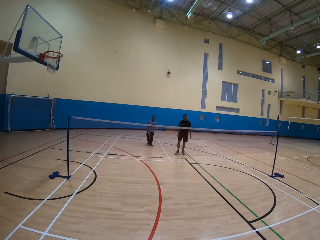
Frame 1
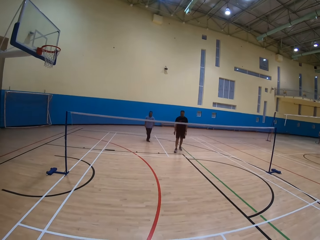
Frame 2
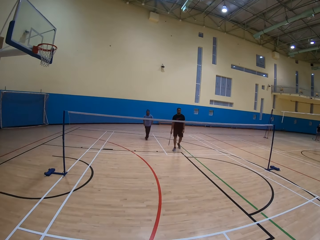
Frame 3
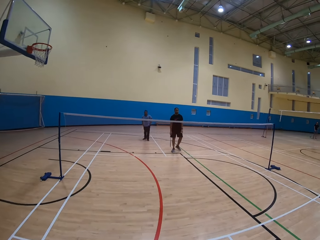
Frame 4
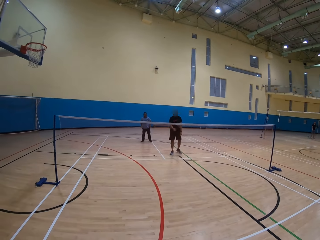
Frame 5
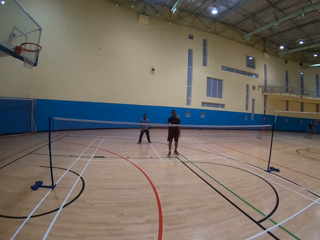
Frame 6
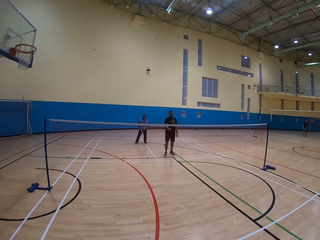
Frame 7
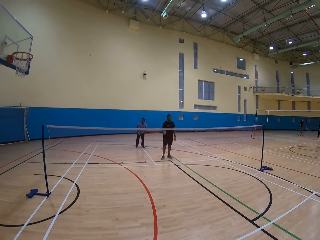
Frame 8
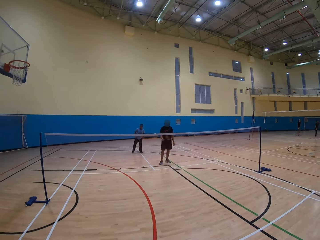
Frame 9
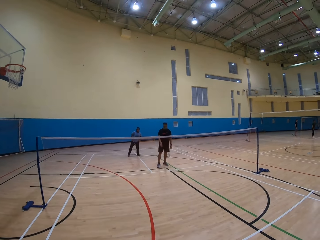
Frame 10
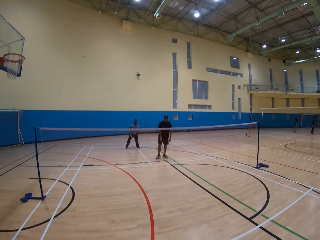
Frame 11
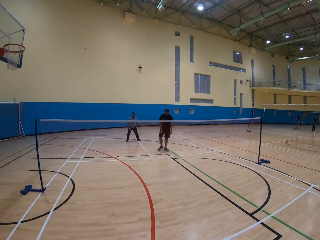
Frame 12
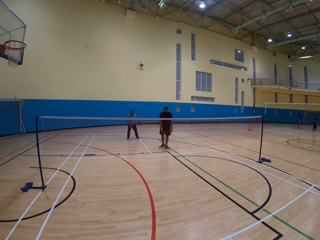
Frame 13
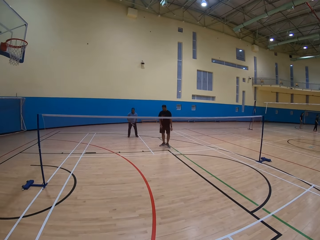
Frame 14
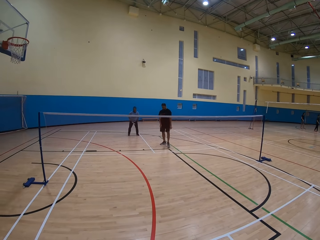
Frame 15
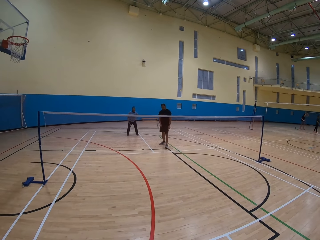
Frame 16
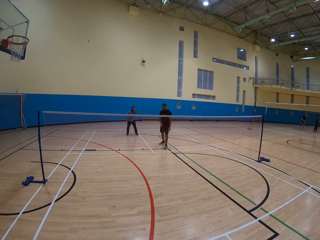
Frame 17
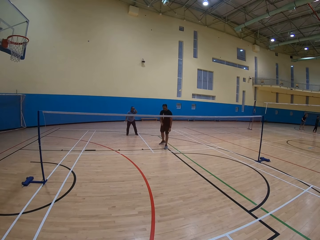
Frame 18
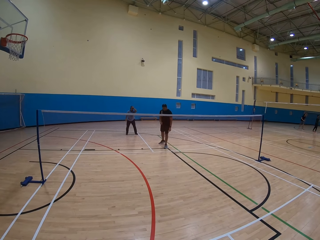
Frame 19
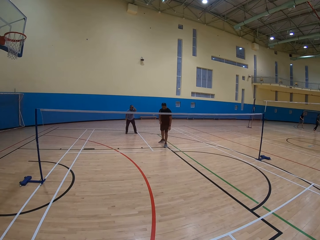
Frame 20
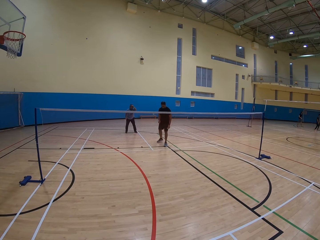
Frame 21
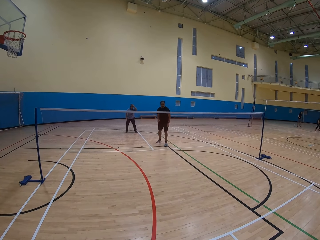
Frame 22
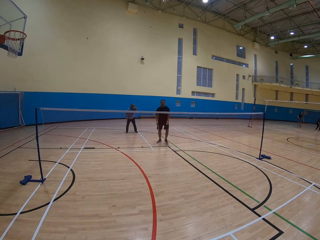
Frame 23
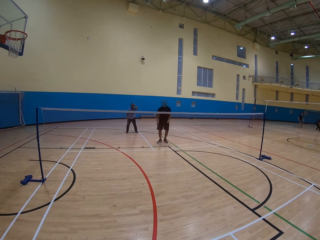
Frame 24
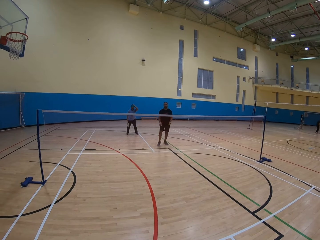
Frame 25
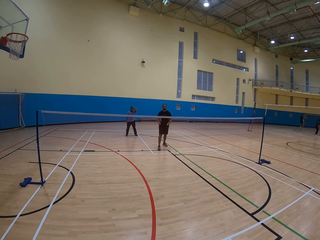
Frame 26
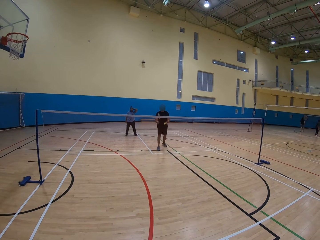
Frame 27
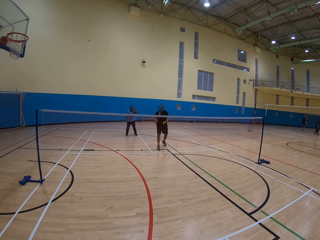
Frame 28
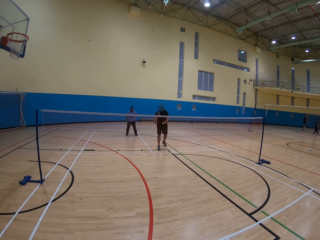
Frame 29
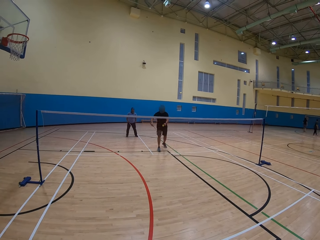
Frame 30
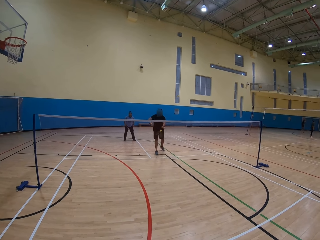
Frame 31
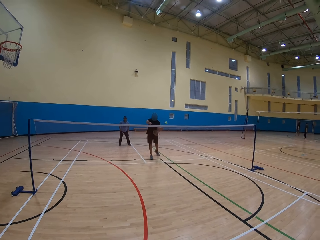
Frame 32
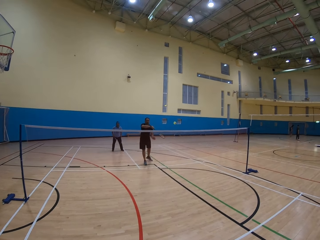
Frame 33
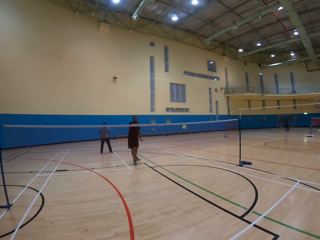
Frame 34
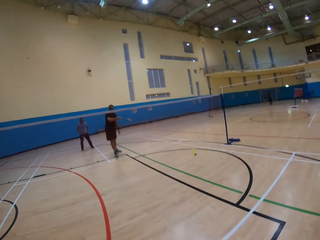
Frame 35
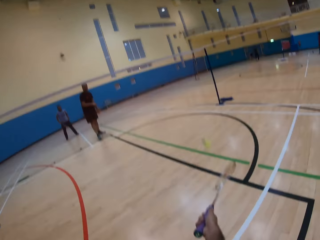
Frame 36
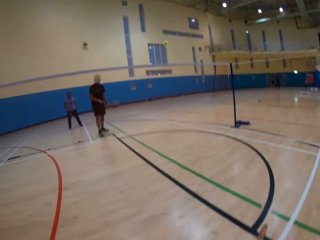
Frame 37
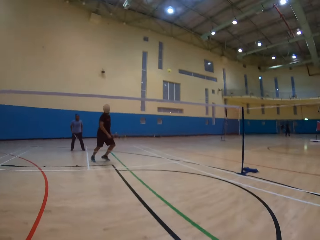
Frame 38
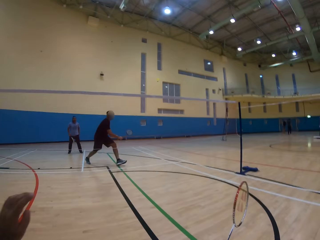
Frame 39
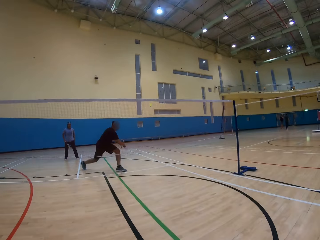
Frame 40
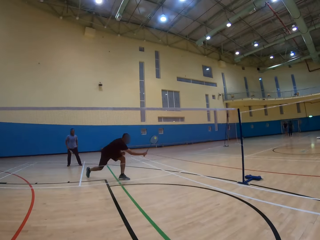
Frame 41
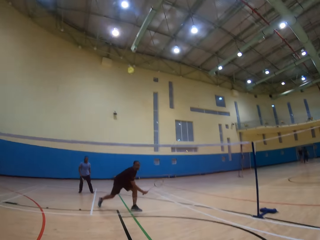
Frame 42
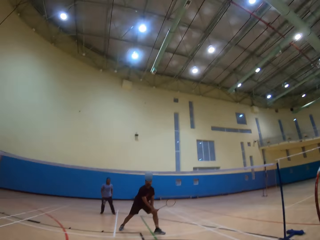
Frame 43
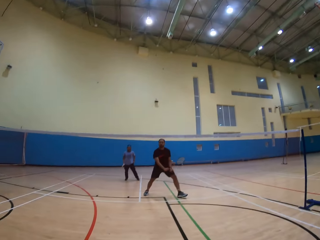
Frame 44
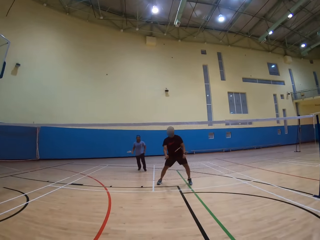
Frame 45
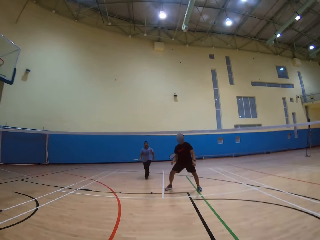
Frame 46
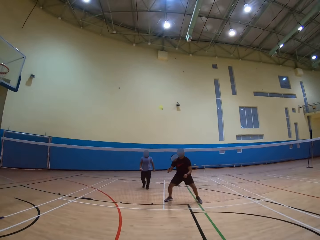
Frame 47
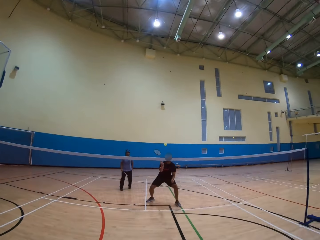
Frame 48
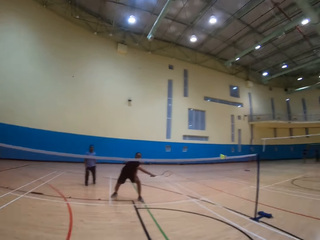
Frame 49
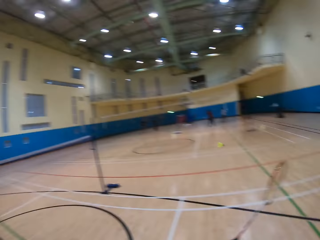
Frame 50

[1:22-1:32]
A man walks around. Another man moves around. A man throws the ball. The first man plays the badminton game. The camera wearer throws the ball.

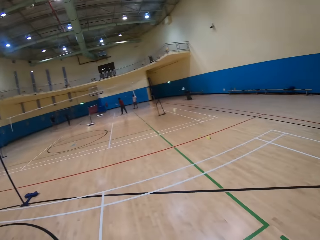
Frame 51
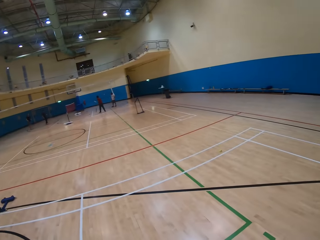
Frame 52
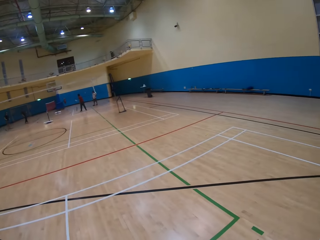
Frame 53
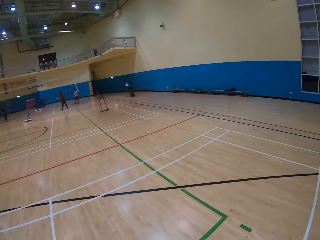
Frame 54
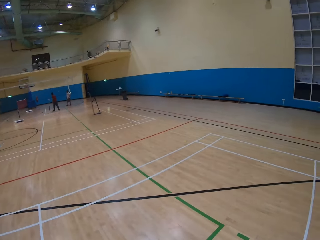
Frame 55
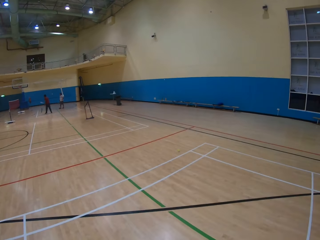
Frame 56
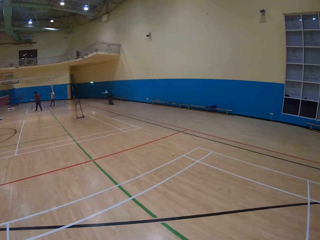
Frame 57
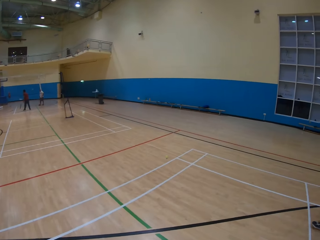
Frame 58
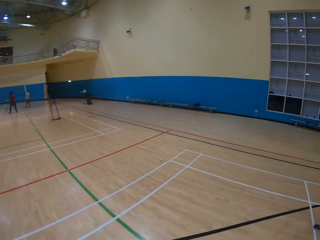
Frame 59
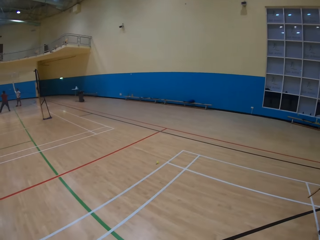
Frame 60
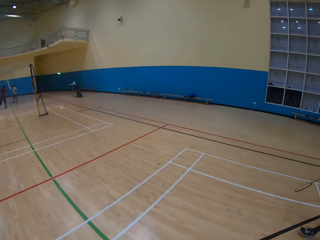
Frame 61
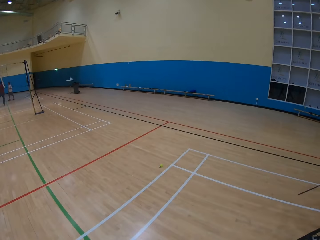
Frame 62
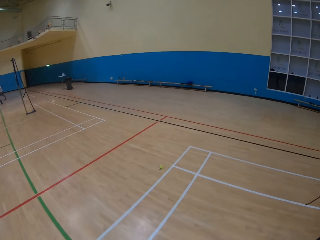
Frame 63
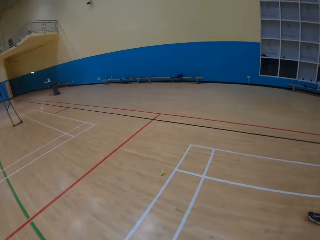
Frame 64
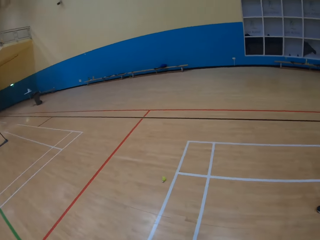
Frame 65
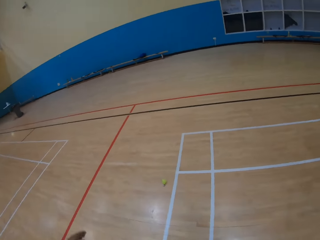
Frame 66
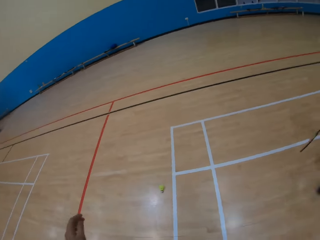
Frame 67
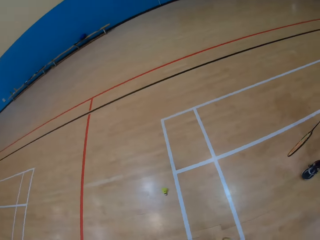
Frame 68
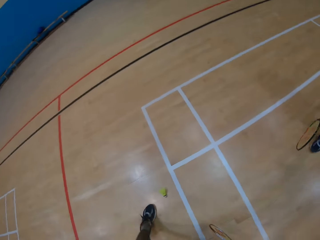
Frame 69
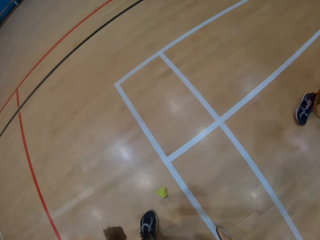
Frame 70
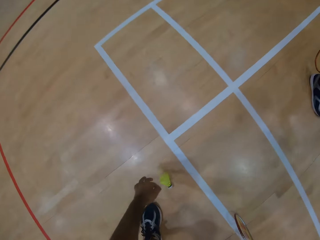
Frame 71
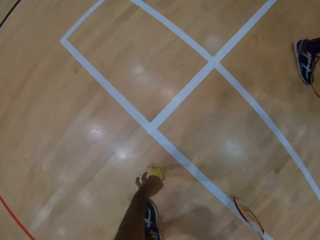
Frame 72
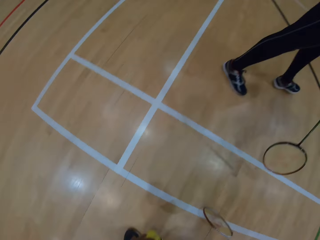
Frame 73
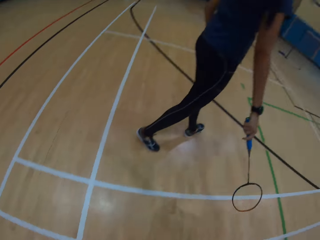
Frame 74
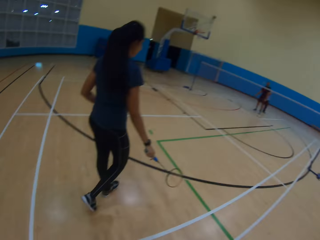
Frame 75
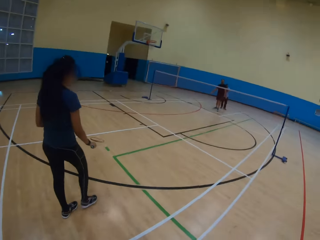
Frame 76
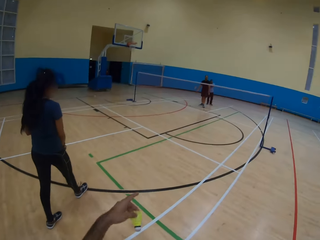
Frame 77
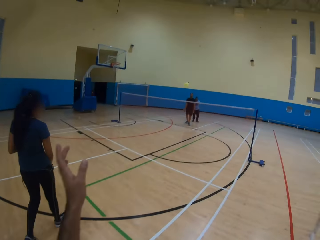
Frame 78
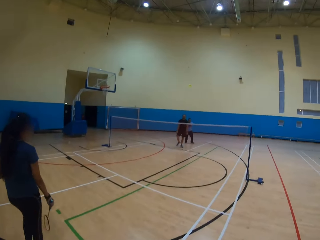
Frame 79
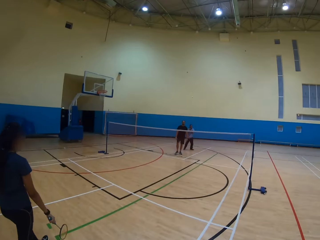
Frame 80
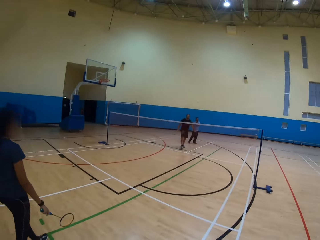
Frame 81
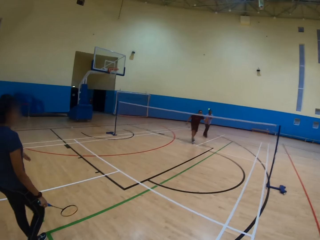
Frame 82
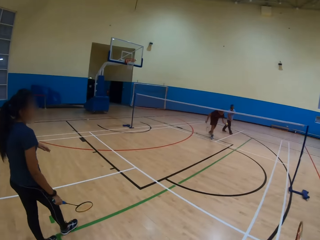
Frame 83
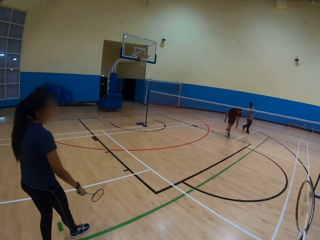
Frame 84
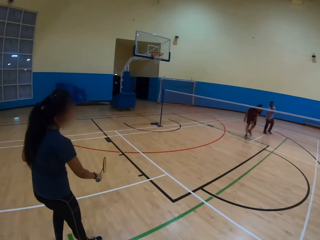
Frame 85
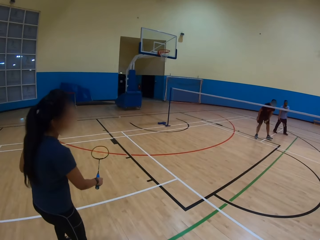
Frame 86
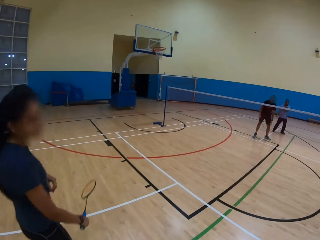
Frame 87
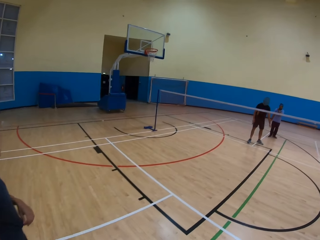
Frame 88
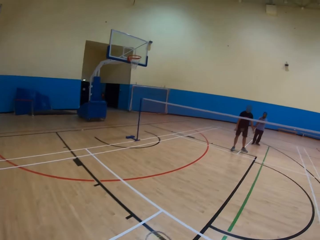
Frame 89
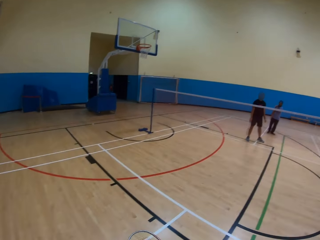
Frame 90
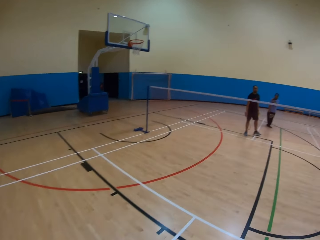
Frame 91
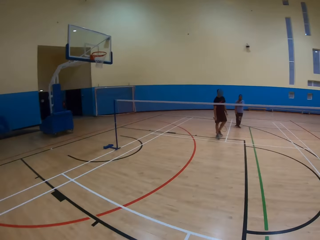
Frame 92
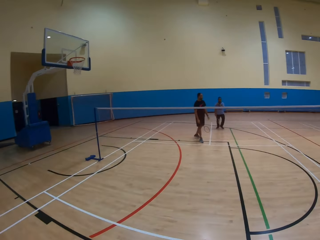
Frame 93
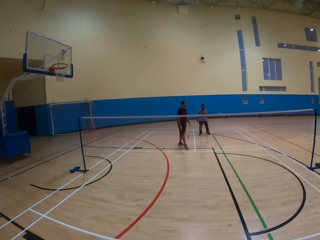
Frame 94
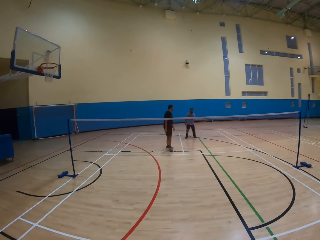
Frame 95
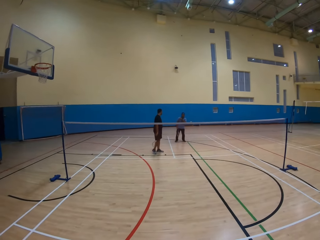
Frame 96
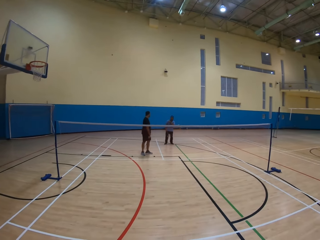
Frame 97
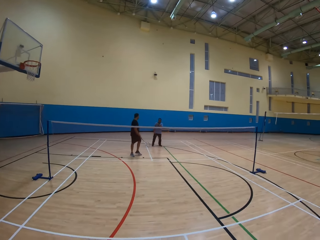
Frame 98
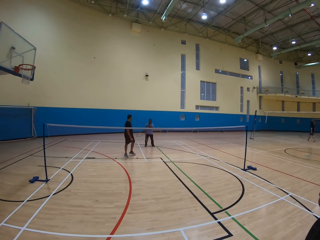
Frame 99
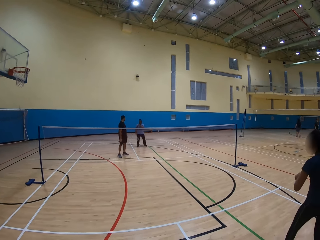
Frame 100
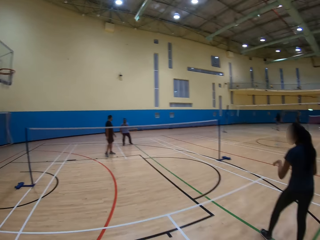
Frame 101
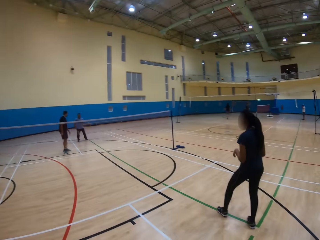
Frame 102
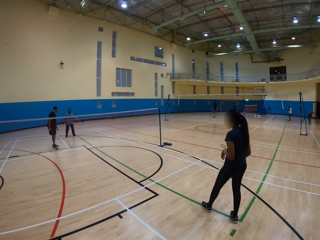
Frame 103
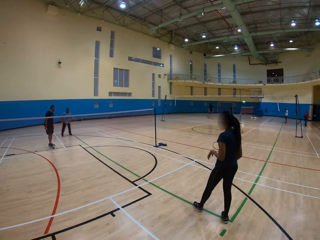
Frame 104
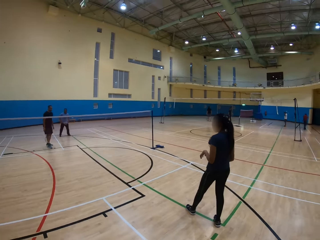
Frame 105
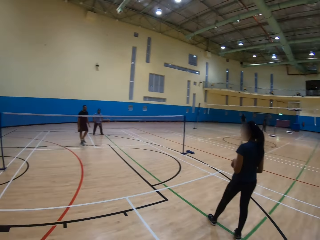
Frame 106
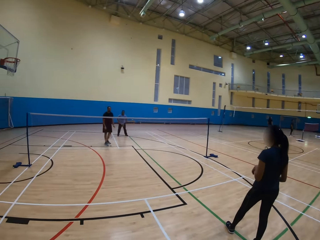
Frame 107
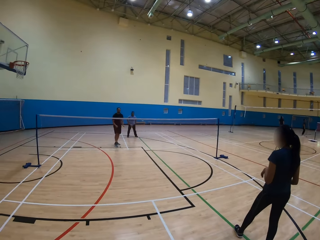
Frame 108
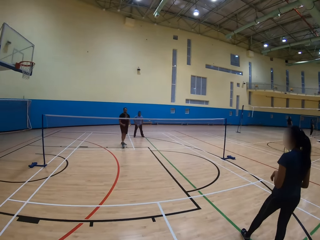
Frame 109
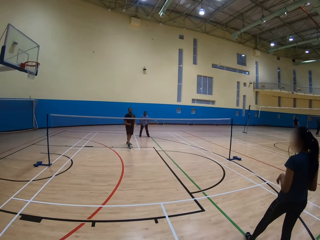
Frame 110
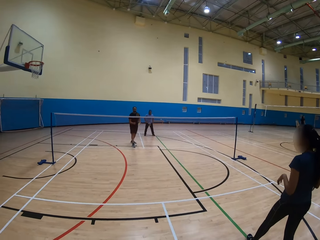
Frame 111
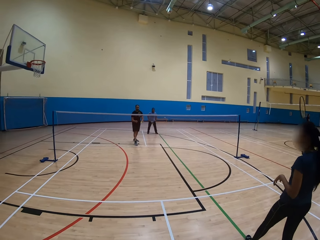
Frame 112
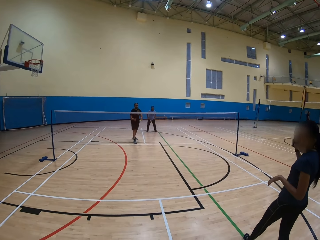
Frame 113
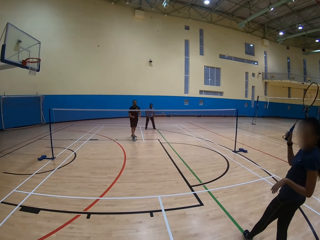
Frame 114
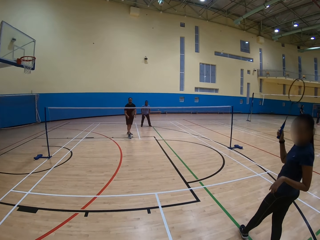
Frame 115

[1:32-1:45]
The camera wearer looks around, walks around, and collects the ball. A woman plays the badminton game. The camera wearer raises the hand and throws the ball. A man moves around. Another man moves around.
